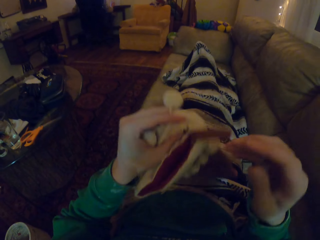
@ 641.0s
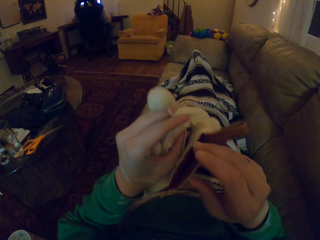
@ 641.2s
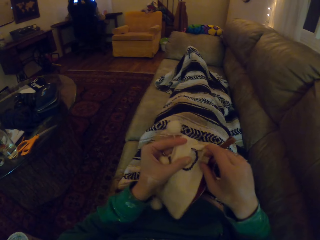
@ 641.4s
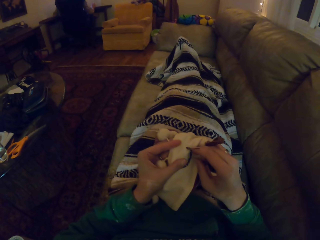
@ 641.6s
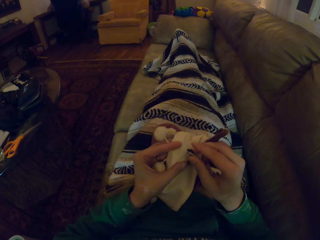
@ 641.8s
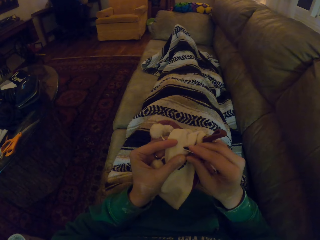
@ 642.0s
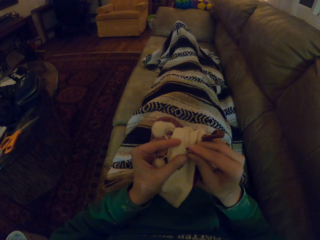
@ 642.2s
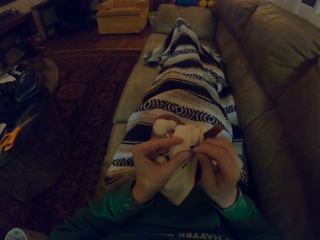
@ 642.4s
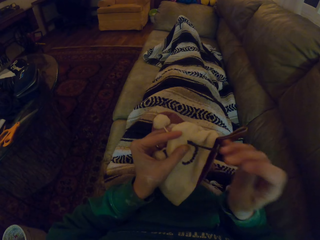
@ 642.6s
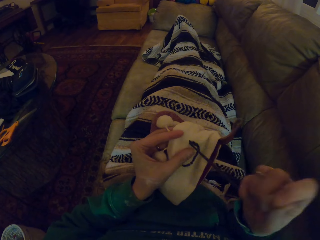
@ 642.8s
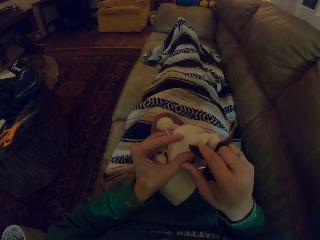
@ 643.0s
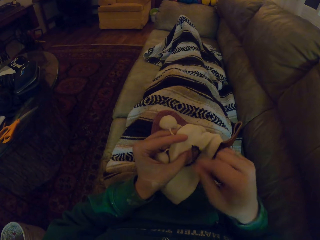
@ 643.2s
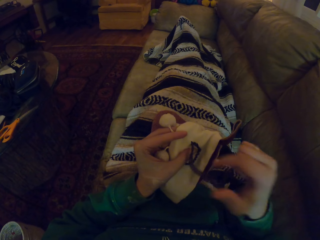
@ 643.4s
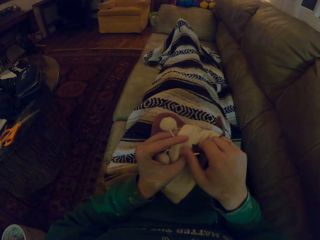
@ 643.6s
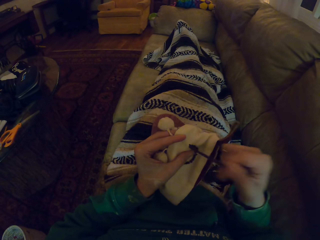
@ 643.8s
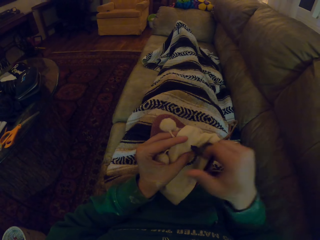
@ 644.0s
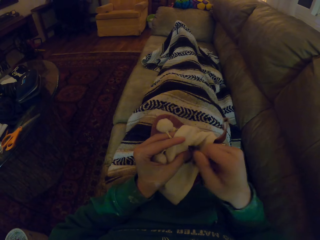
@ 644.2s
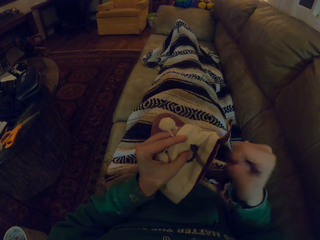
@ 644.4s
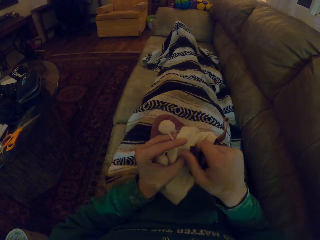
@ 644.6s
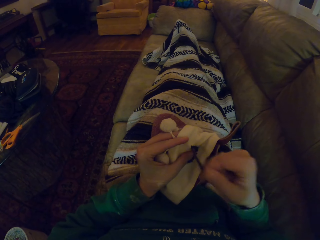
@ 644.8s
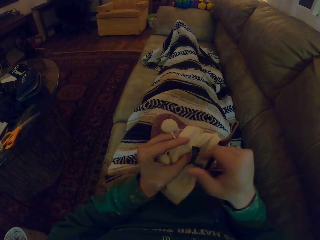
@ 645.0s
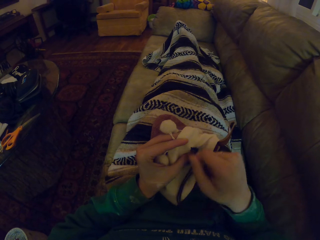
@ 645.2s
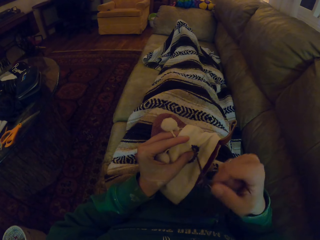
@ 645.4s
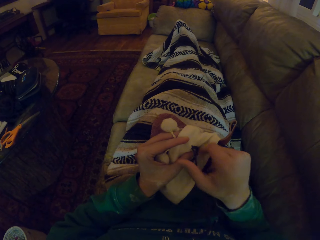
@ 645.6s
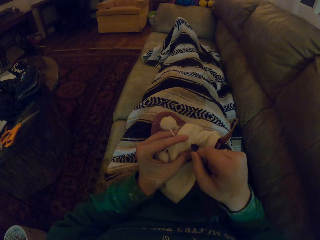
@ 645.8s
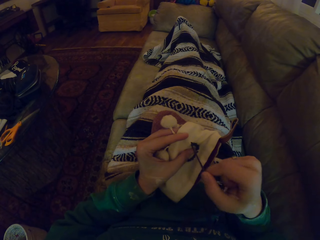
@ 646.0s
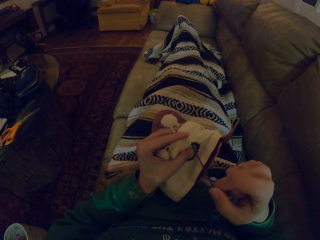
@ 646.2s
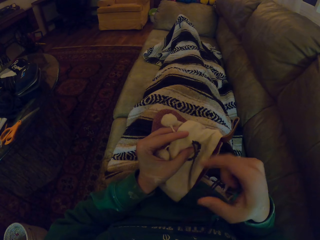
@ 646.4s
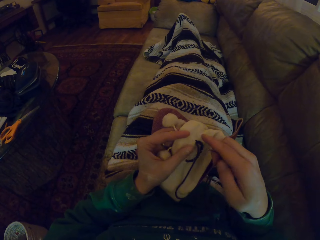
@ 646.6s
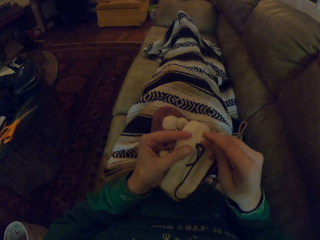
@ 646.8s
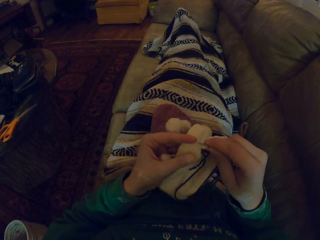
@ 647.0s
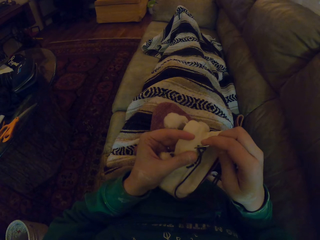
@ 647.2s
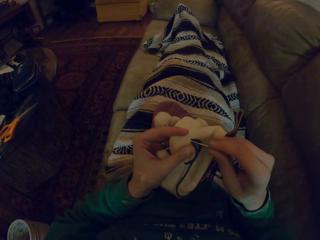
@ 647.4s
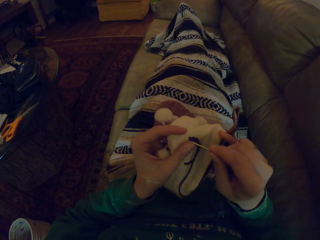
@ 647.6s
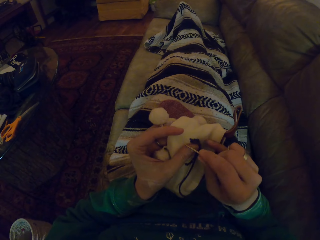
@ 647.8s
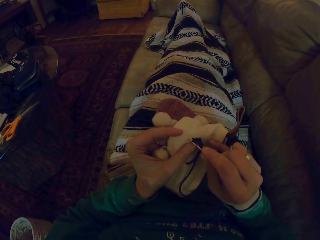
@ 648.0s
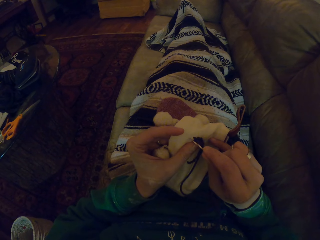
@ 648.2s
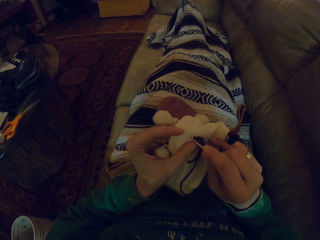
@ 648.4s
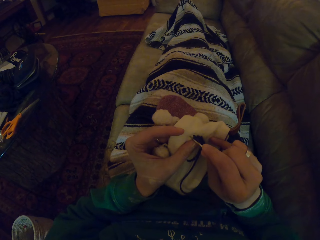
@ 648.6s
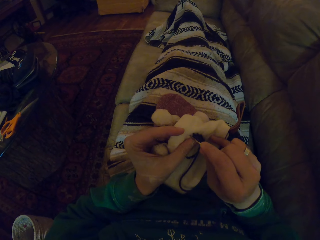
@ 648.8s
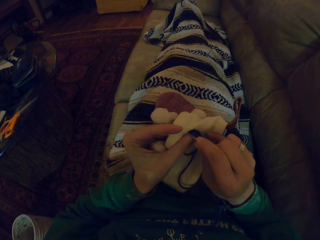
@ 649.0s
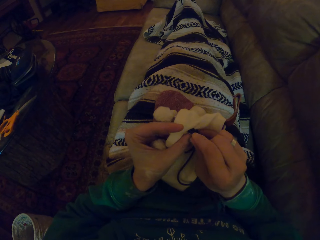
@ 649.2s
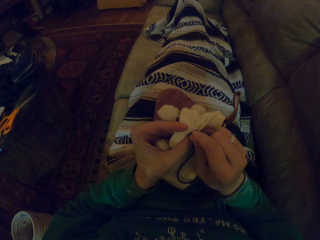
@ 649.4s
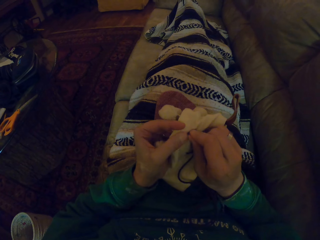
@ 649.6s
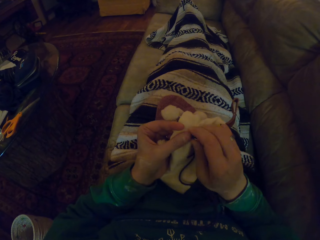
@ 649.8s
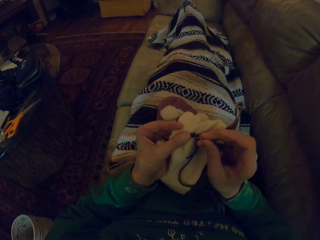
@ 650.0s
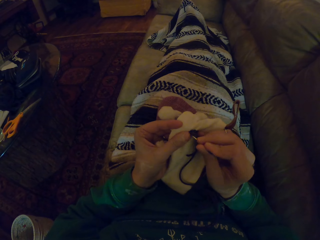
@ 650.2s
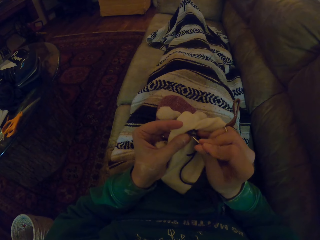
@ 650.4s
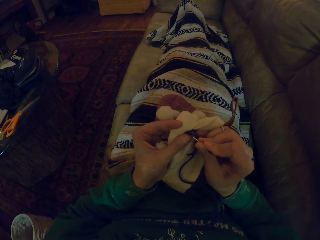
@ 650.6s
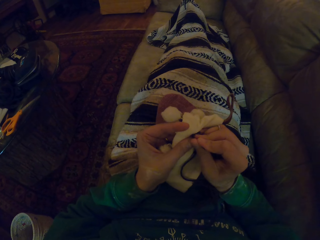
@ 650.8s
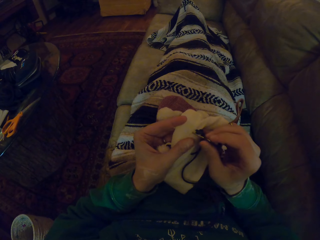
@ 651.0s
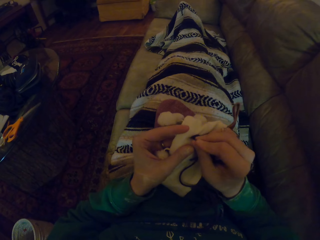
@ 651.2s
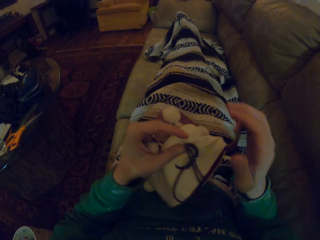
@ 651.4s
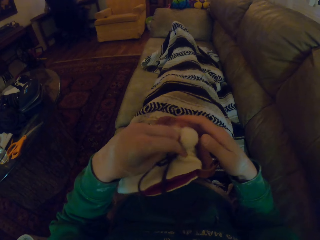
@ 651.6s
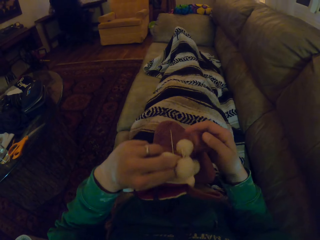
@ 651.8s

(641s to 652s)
The camera wearer pulls the yarn. They knit the woolen hat.

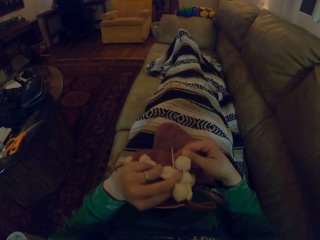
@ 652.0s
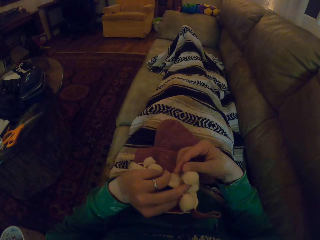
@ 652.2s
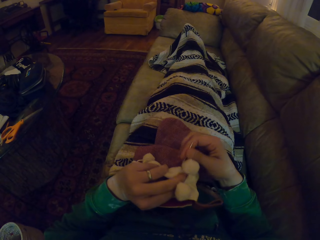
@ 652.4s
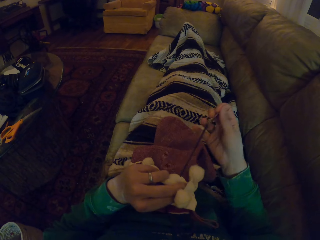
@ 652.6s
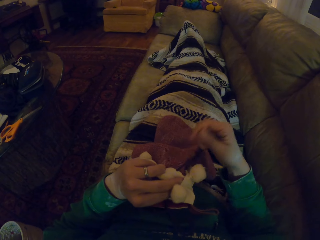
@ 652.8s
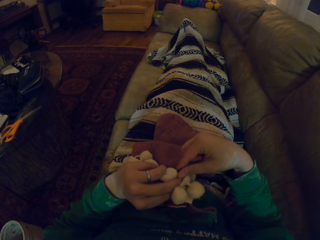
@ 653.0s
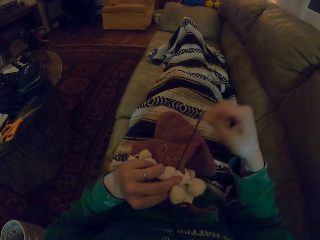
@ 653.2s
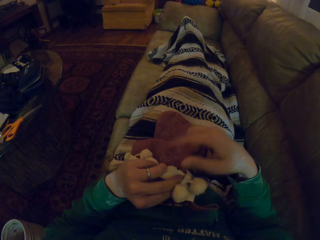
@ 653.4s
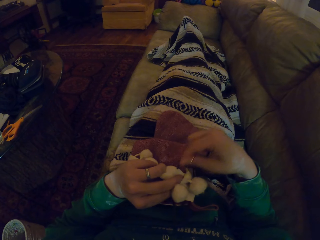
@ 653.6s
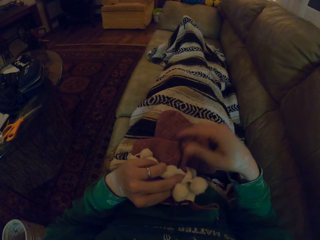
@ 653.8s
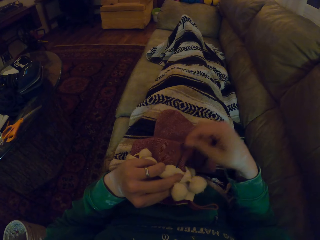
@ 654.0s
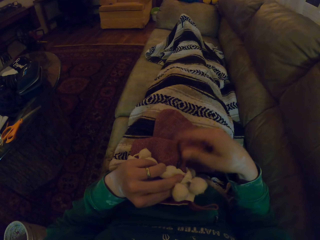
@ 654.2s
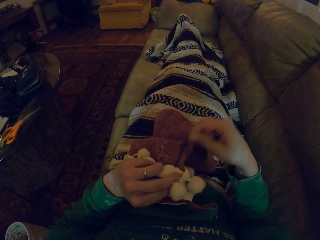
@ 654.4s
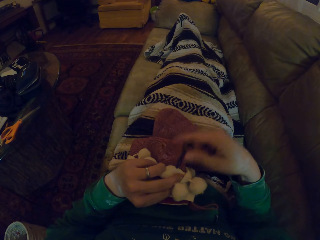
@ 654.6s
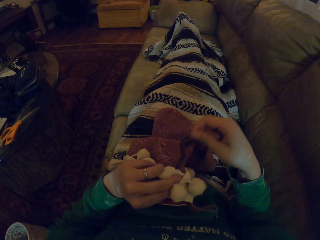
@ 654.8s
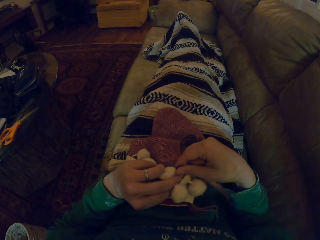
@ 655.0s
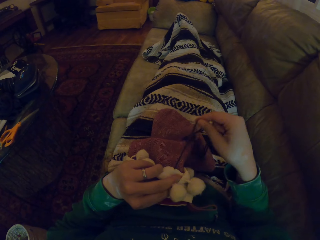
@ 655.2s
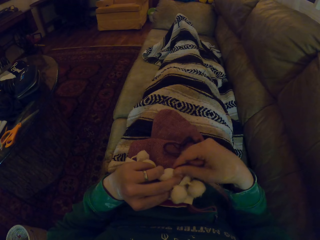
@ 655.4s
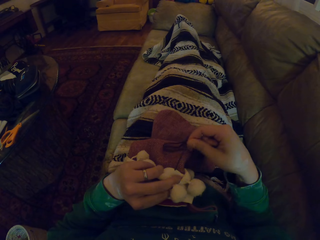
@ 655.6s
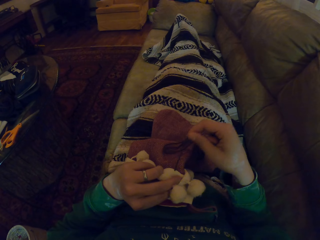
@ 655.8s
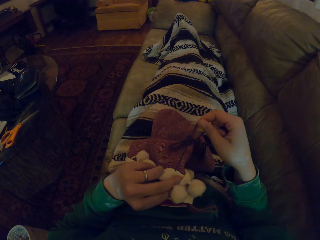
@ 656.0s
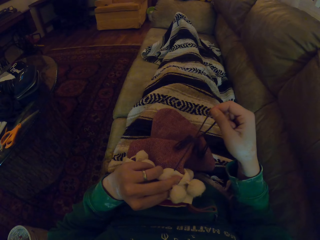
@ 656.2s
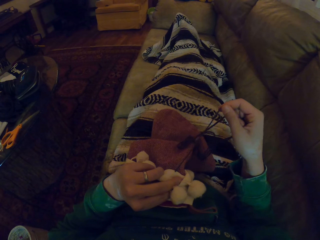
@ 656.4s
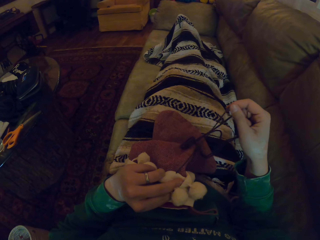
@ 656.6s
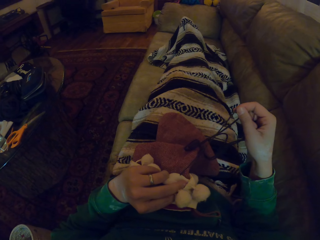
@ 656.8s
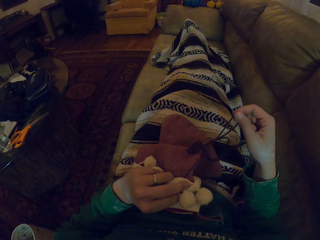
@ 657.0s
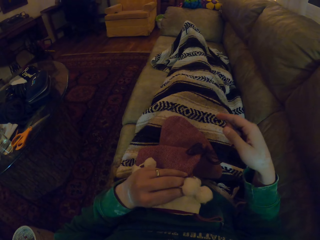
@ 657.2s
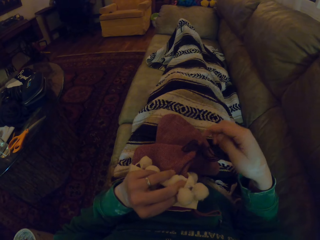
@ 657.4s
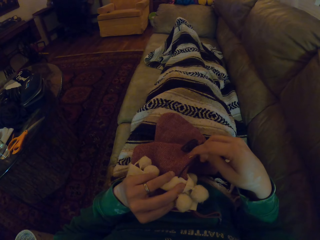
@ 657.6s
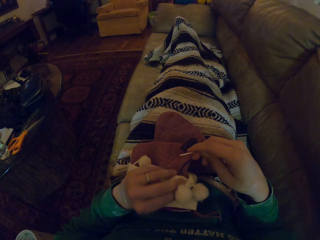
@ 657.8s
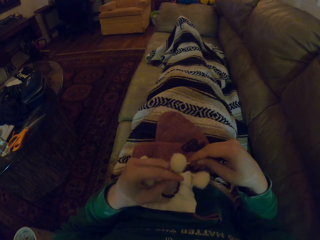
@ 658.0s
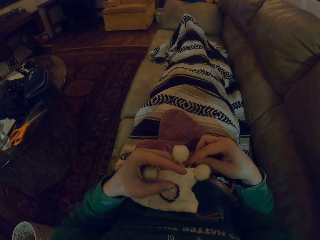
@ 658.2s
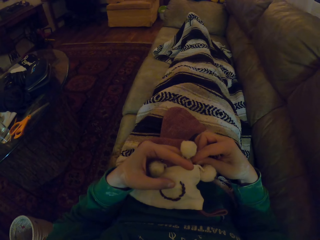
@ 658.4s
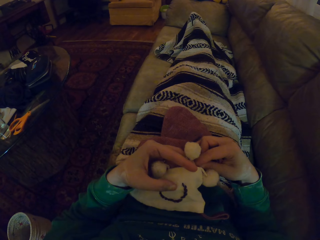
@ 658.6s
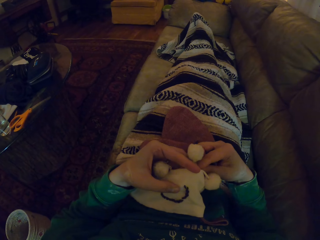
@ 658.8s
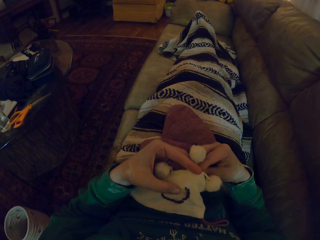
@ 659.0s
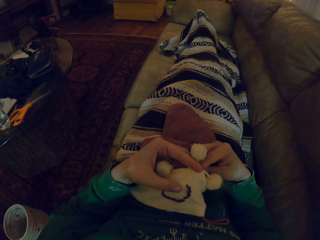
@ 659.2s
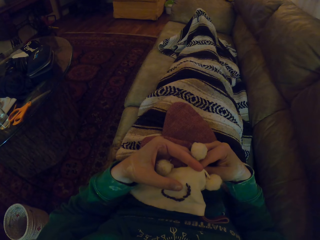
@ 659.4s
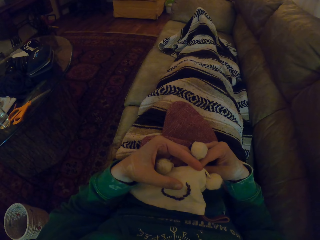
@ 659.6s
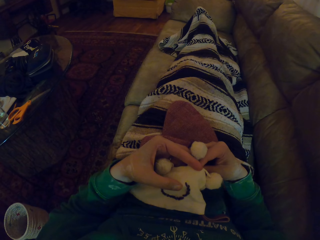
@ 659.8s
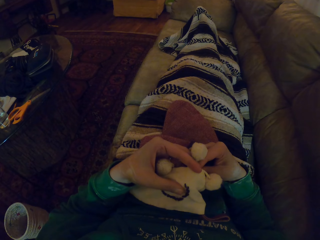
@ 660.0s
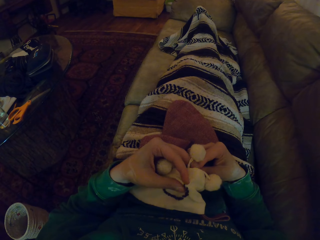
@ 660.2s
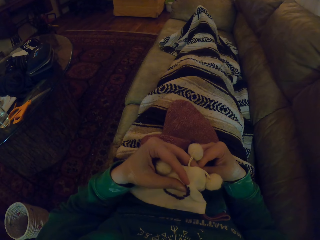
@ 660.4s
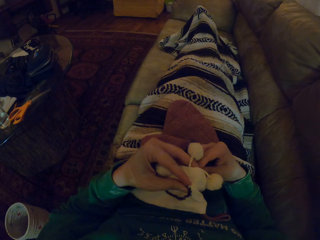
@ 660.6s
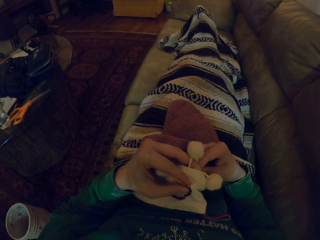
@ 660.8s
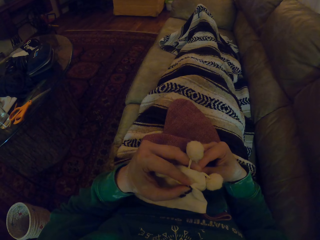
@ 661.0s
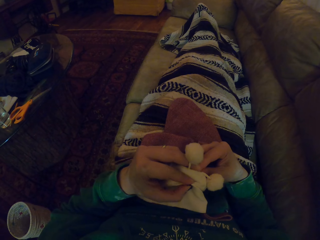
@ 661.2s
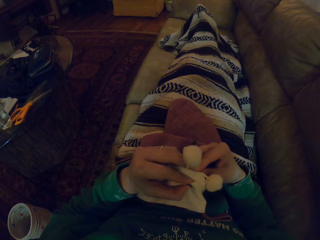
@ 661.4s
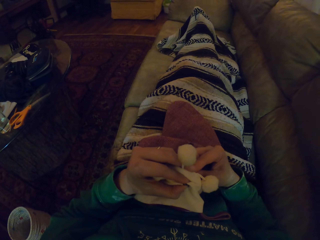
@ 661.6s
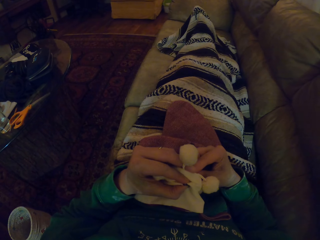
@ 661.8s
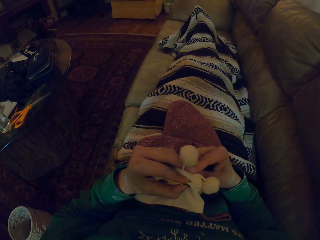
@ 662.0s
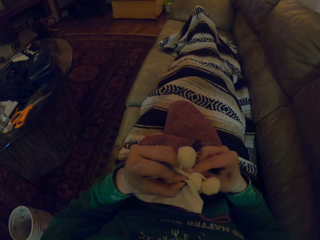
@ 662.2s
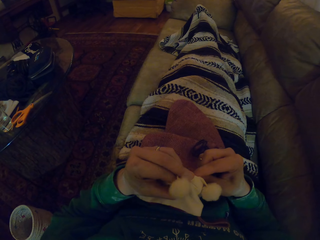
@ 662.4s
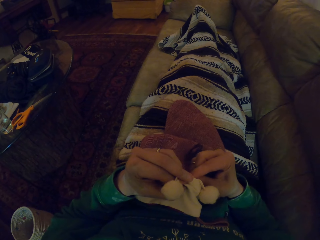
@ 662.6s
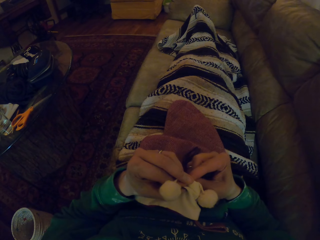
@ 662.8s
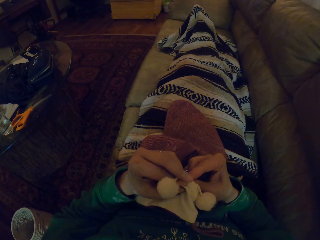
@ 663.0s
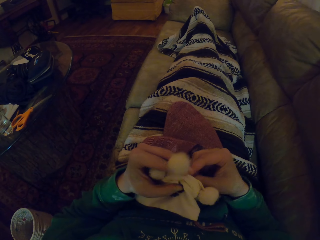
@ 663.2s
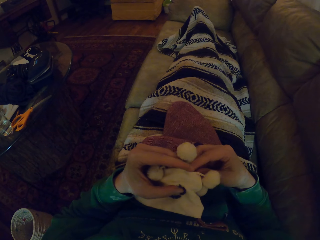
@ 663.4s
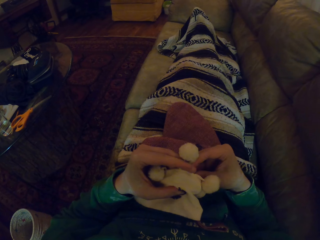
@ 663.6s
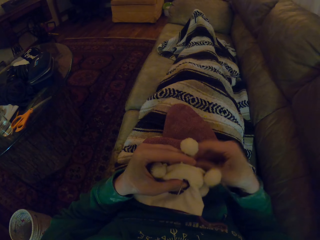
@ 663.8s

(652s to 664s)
The camera wearer pulls the yarn. They knit the yarn.
